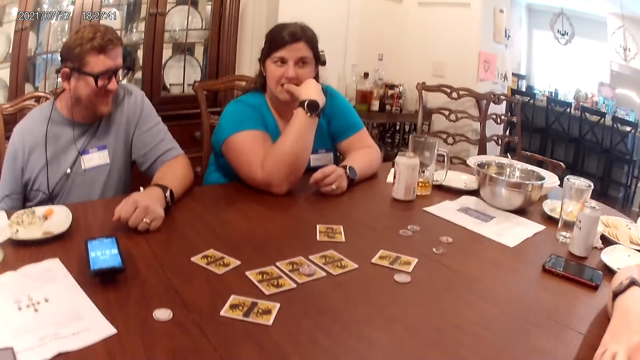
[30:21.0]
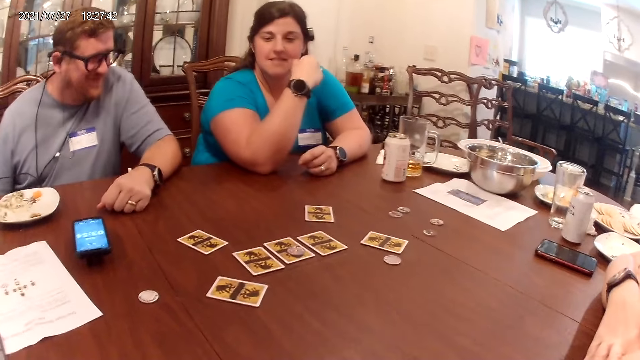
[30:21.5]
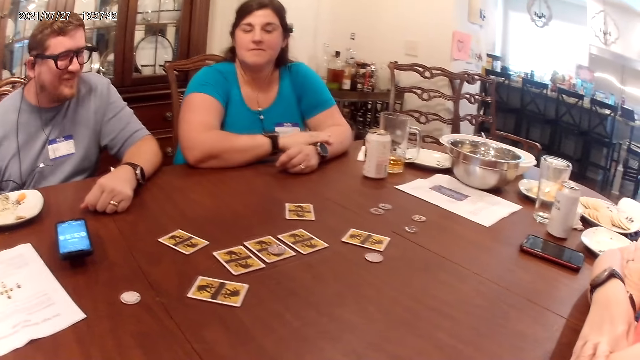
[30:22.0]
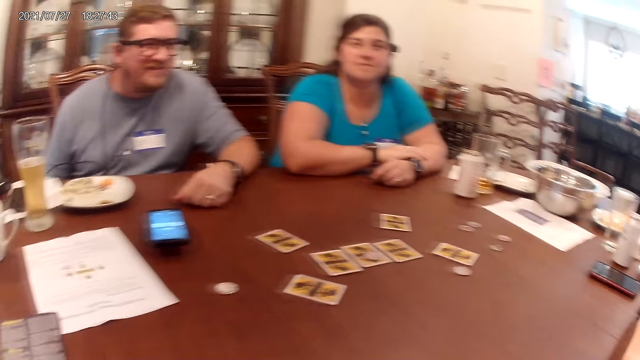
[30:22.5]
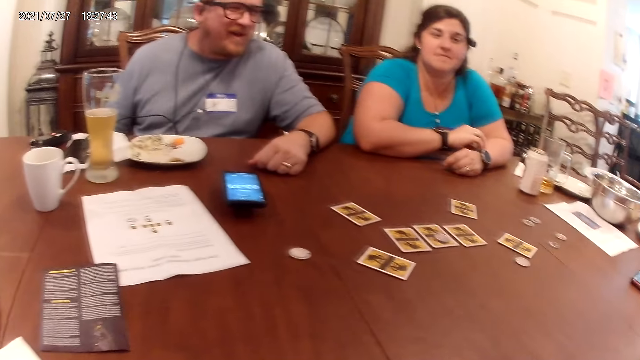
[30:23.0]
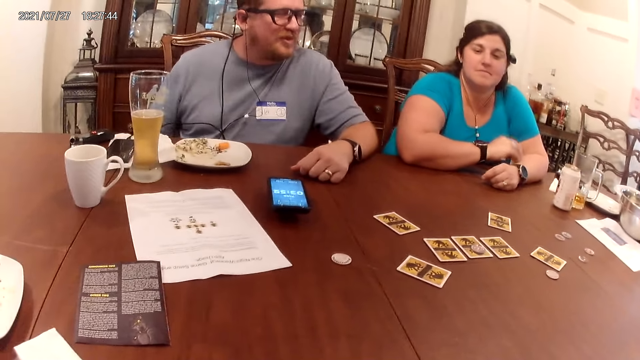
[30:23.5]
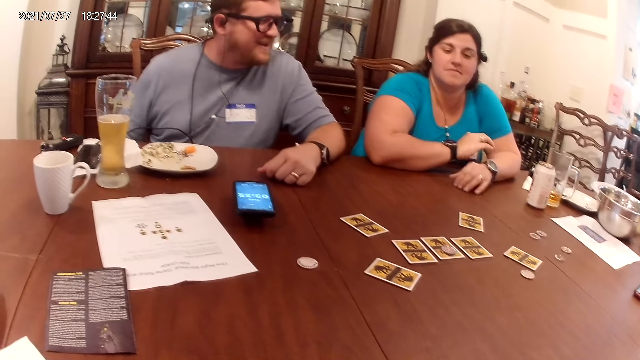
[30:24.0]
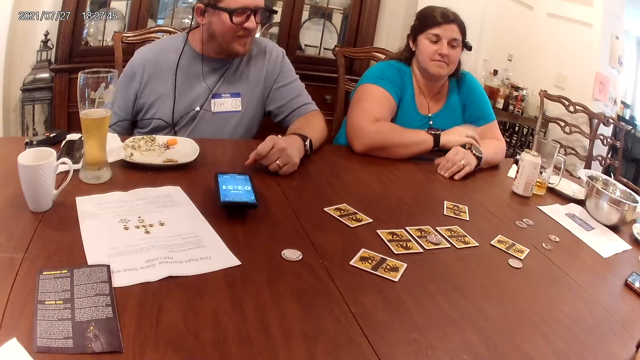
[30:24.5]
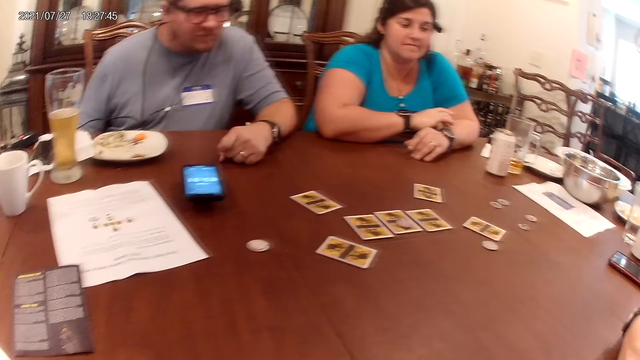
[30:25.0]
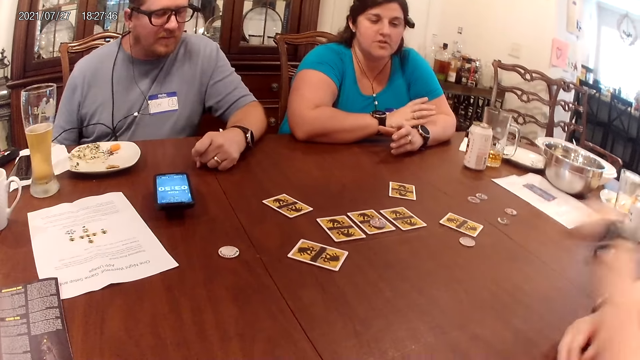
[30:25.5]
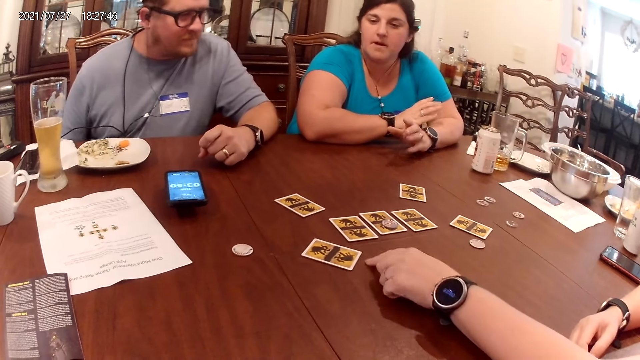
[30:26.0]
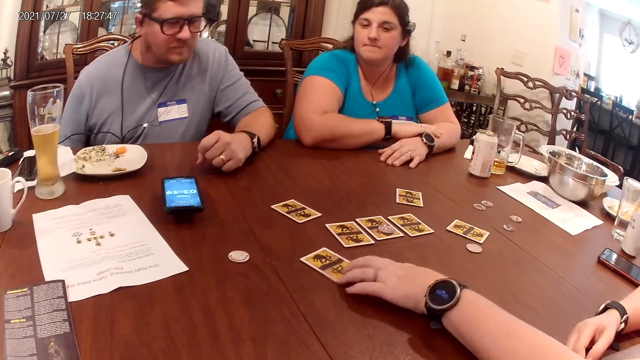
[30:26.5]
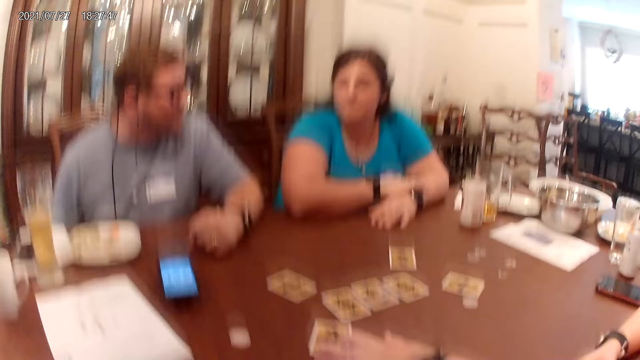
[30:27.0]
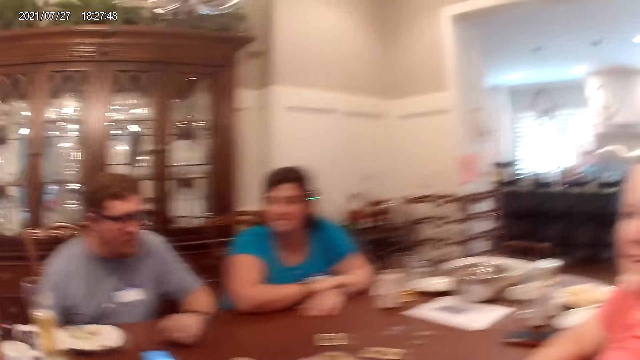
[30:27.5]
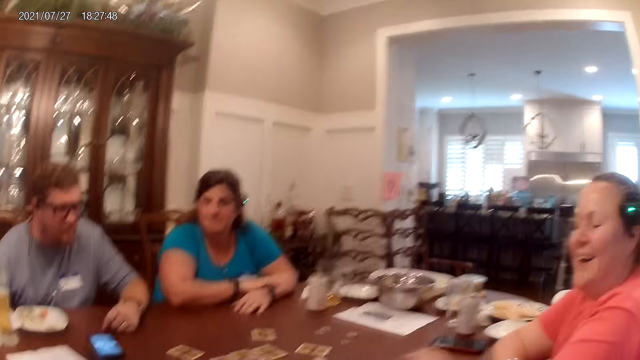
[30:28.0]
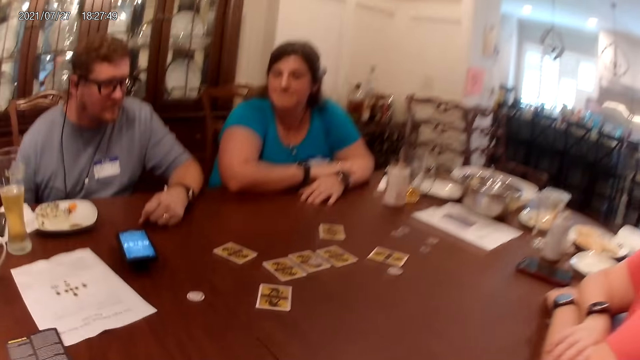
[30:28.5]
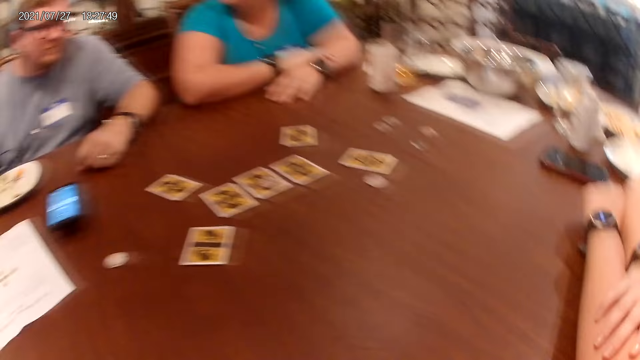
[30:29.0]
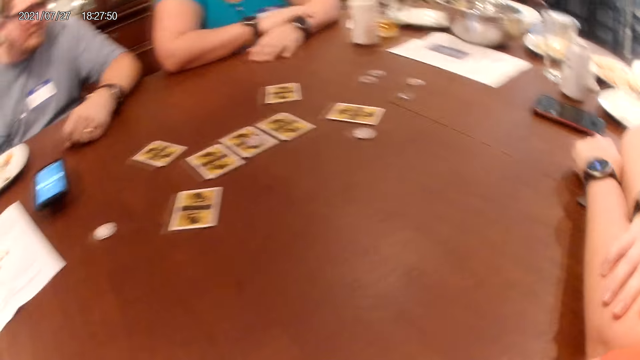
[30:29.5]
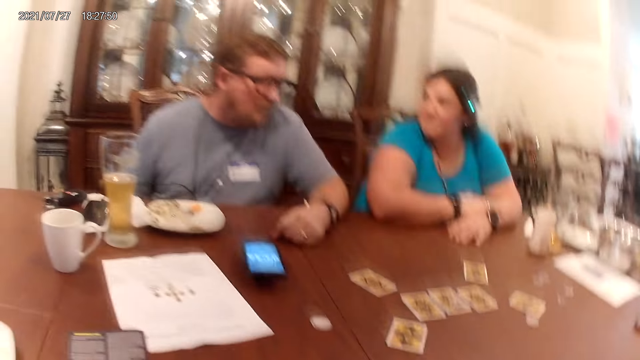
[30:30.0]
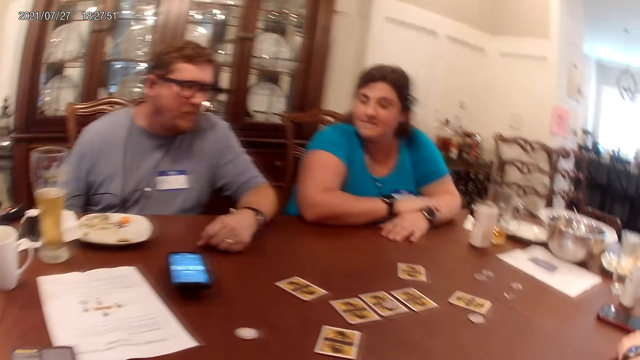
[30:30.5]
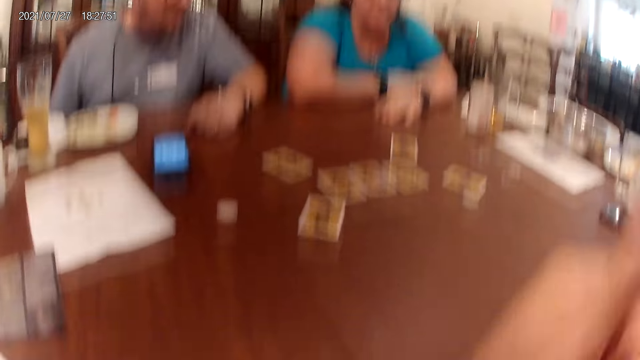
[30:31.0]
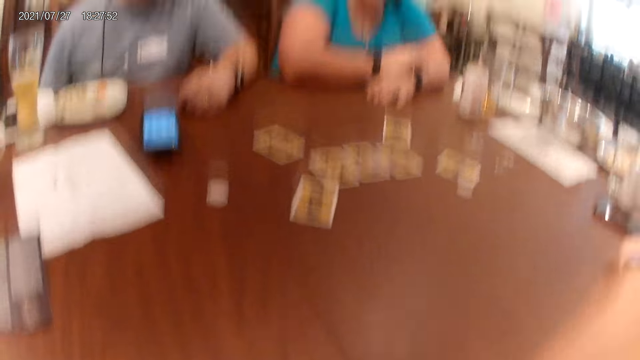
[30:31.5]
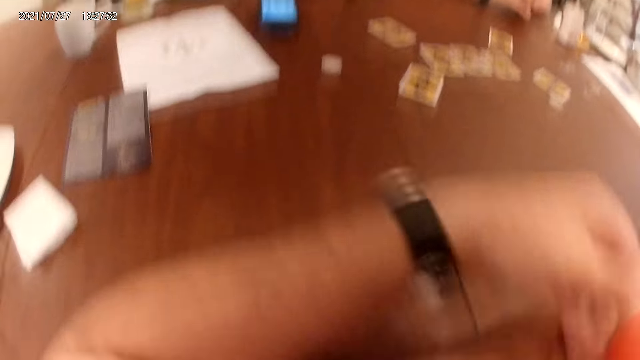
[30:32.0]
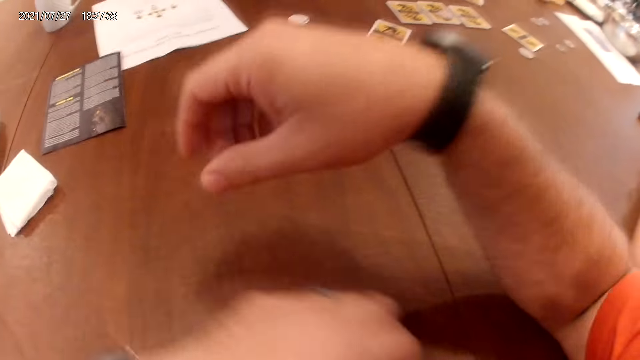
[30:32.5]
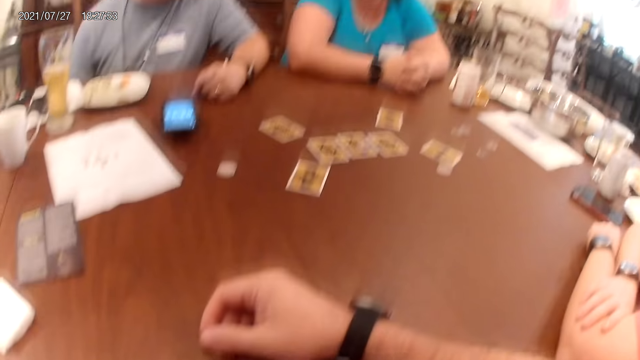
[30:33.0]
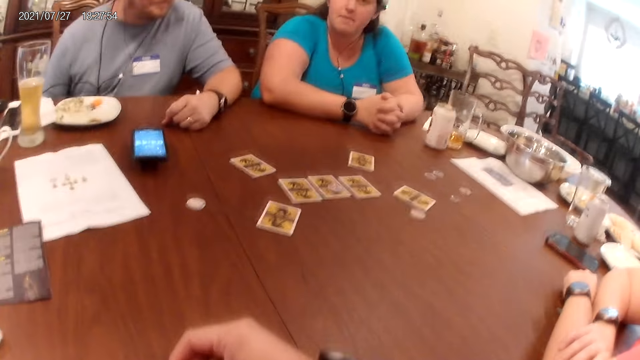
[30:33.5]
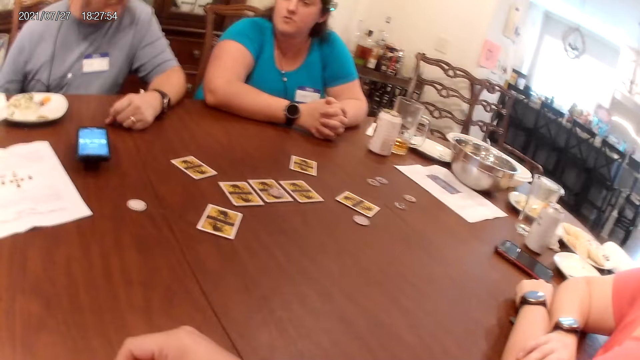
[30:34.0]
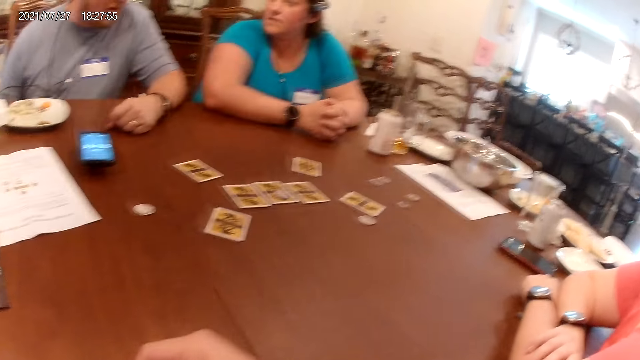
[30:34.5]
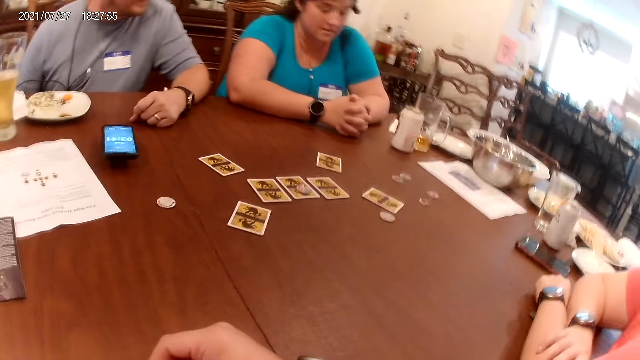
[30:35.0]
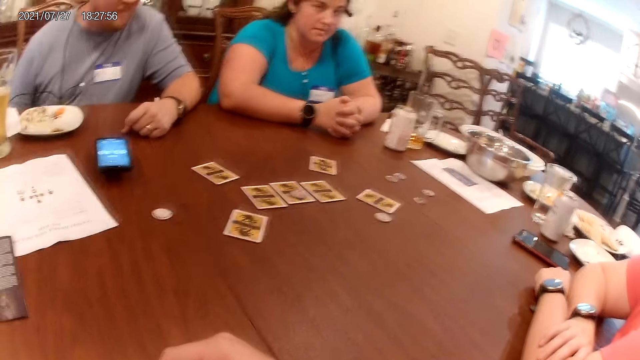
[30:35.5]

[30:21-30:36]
A person interacts with a woman. The woman moves a card on the table with her right hand. The camera wearer looks around. He touches his face with his left hand. He puts his right hand on the table.

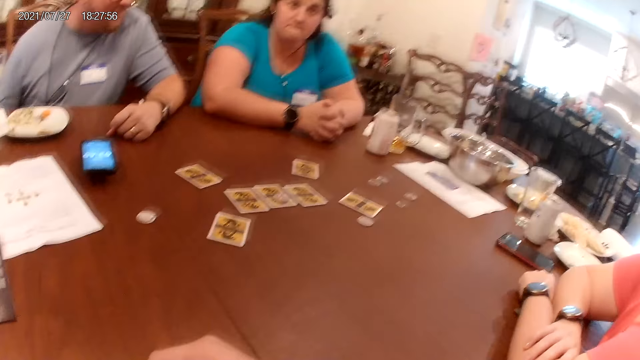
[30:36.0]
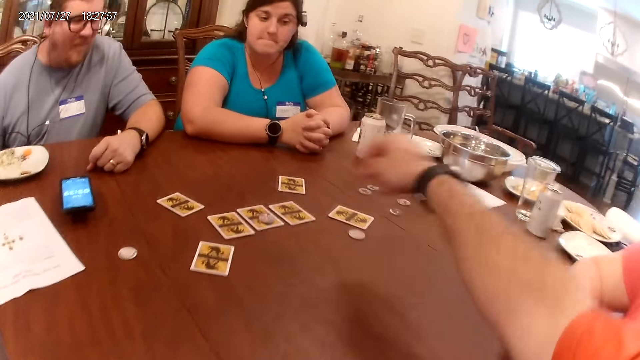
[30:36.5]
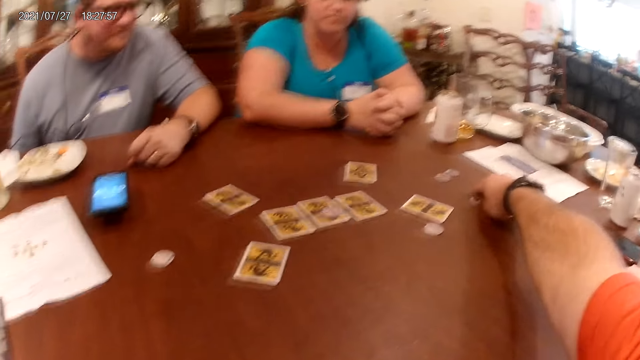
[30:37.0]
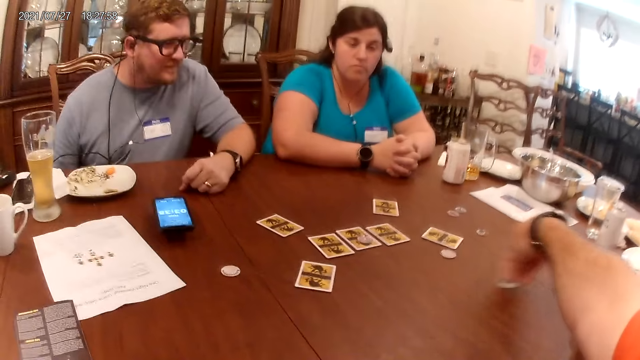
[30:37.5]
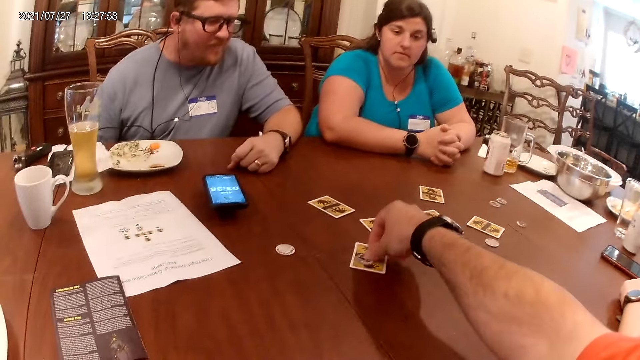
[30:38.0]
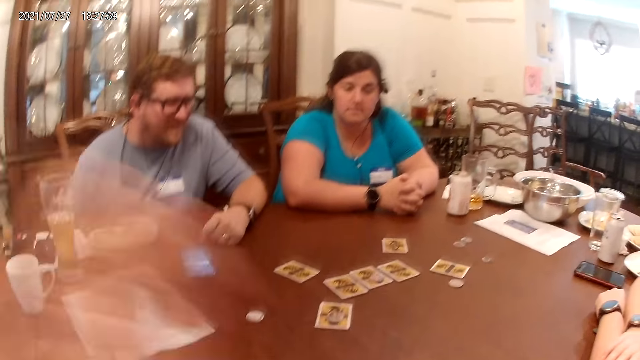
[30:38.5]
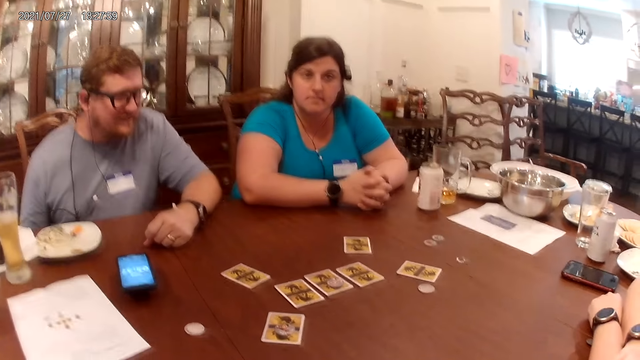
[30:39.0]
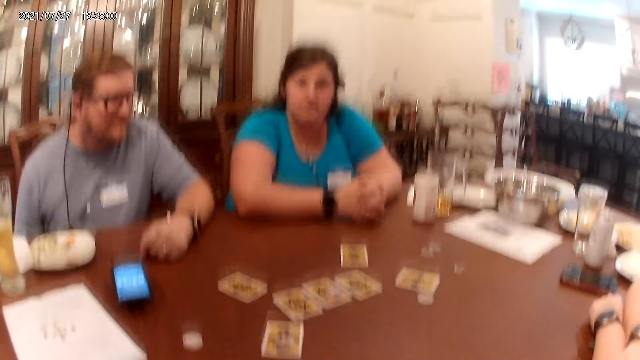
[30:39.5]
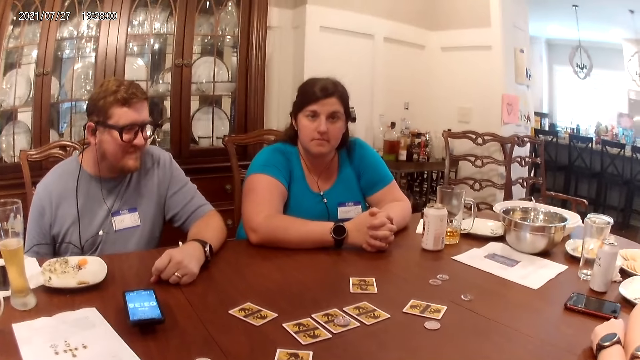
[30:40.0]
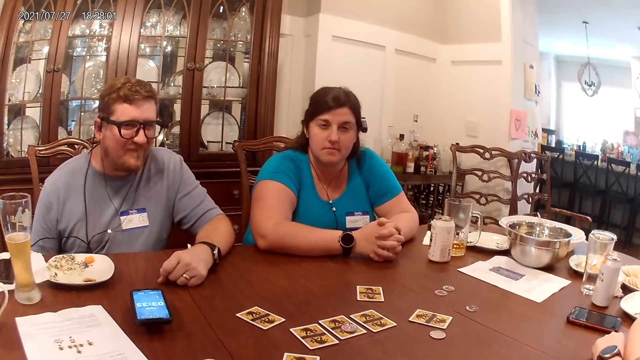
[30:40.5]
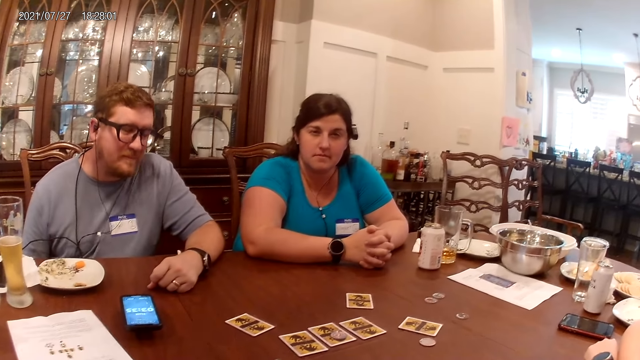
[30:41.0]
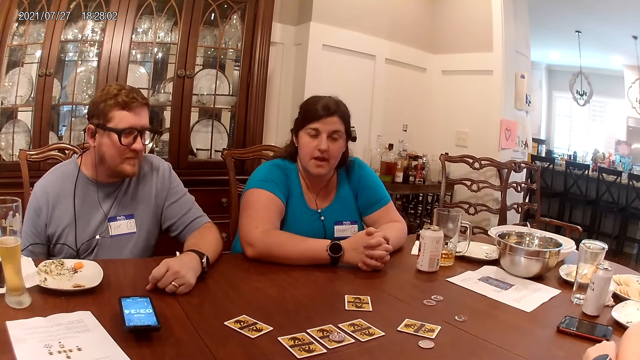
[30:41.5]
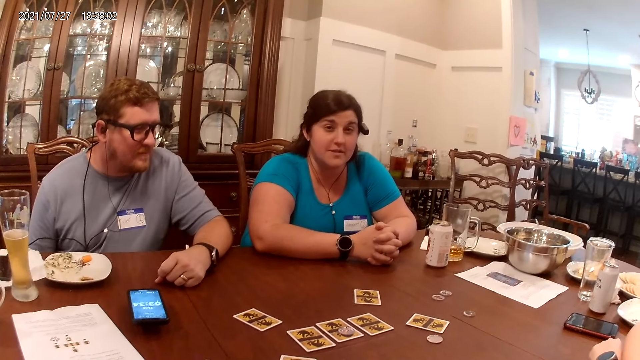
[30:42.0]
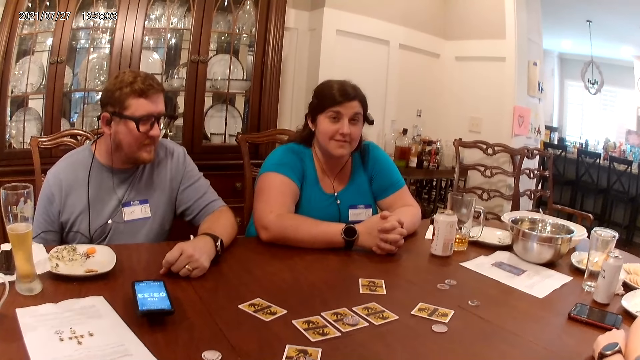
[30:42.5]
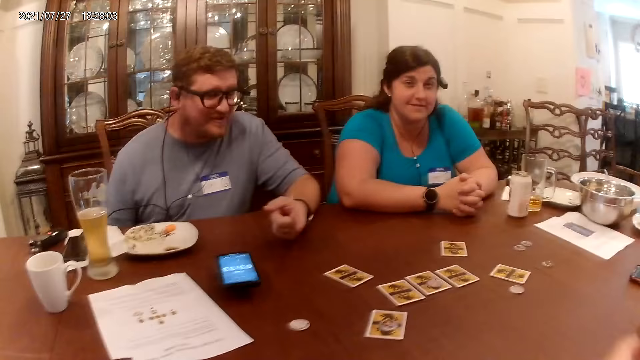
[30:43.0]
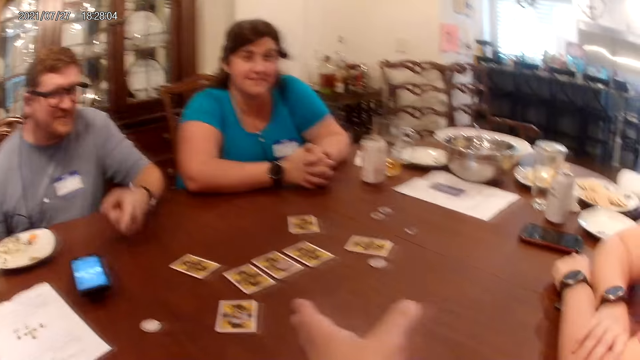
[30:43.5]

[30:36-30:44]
The camera wearer picks a game token from the table with his right hand. He places the game token in his right hand on a card on the table.
